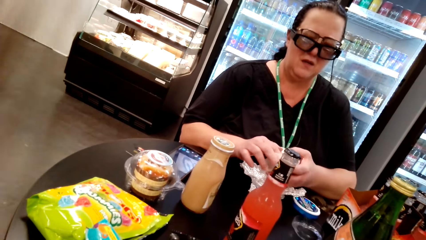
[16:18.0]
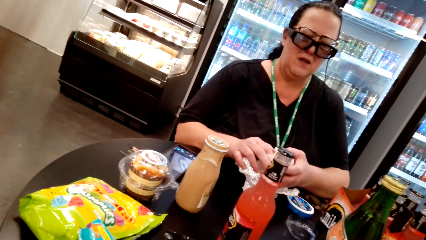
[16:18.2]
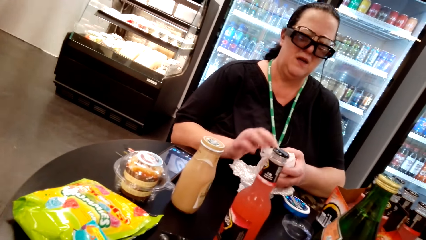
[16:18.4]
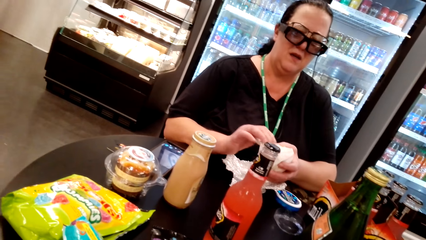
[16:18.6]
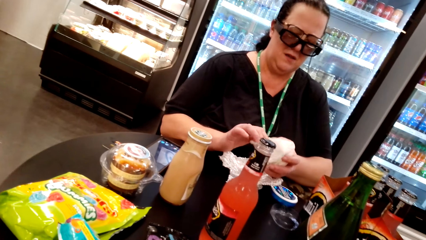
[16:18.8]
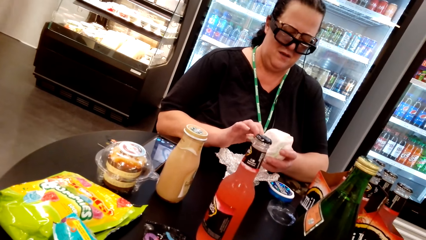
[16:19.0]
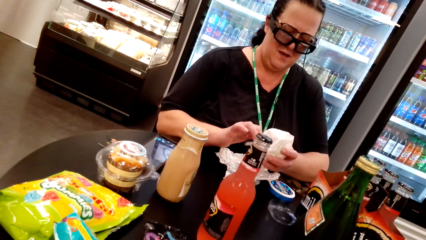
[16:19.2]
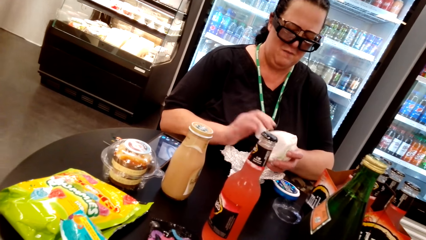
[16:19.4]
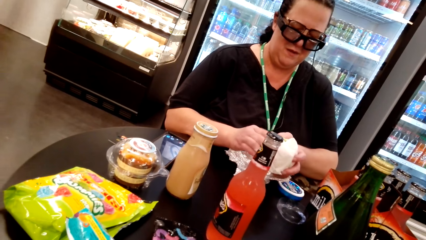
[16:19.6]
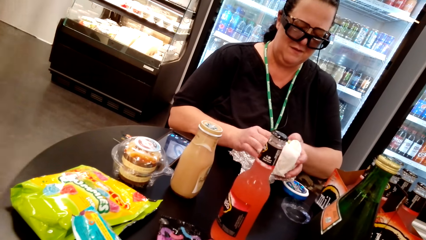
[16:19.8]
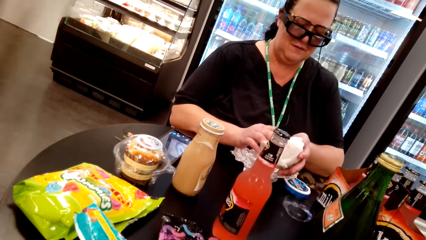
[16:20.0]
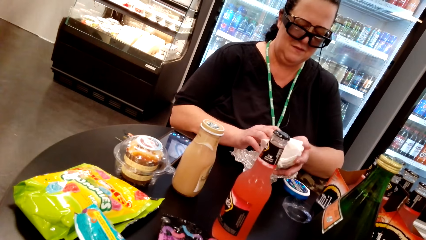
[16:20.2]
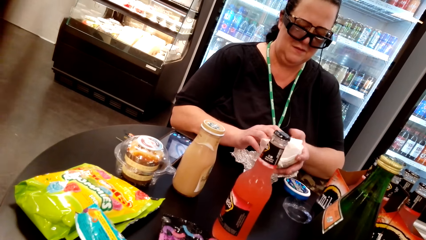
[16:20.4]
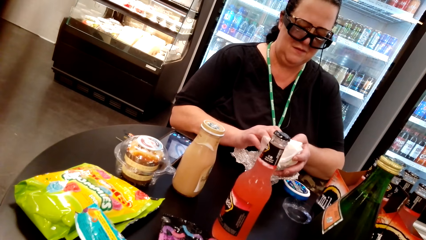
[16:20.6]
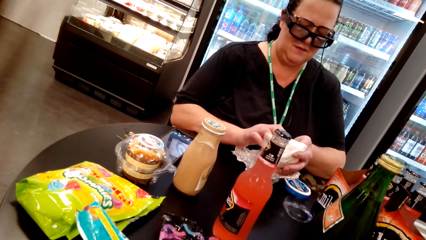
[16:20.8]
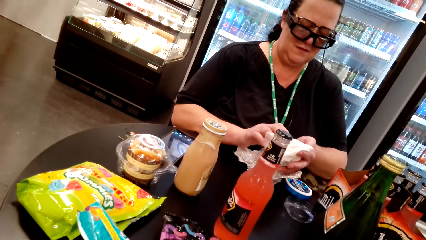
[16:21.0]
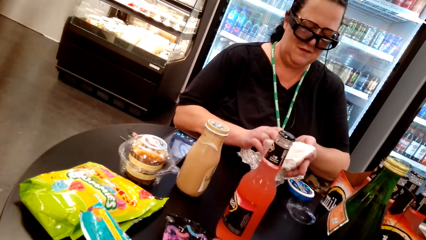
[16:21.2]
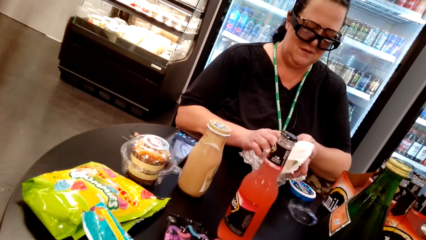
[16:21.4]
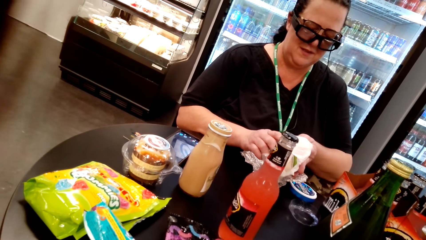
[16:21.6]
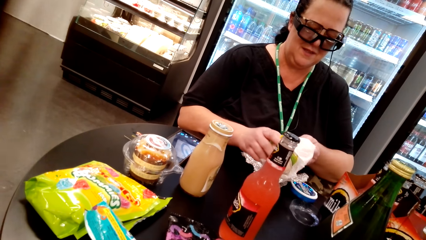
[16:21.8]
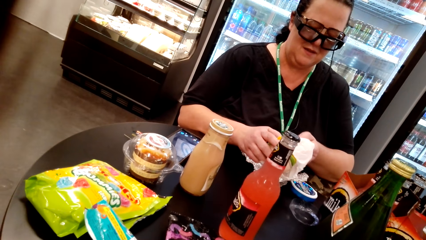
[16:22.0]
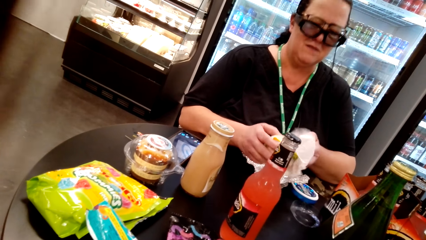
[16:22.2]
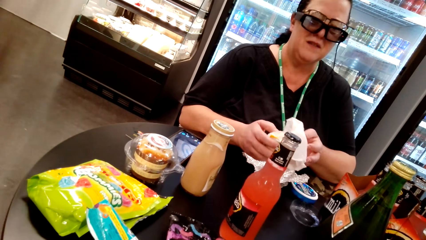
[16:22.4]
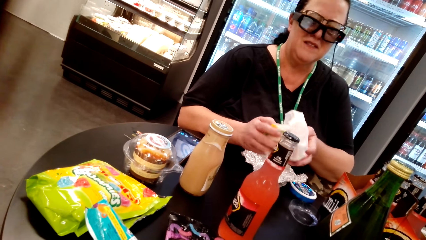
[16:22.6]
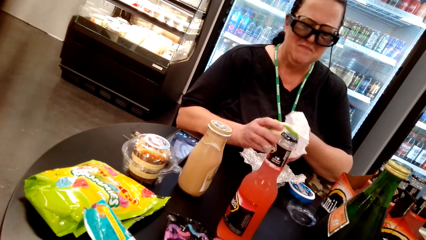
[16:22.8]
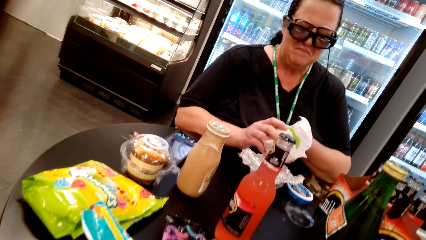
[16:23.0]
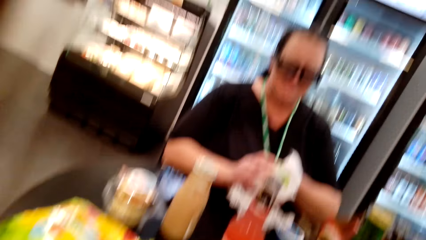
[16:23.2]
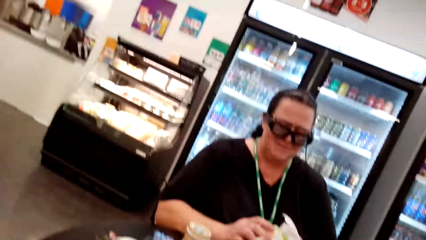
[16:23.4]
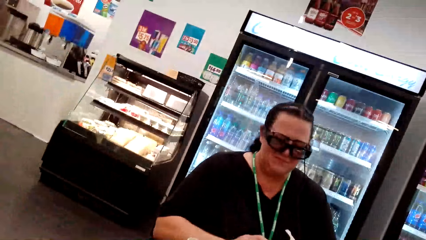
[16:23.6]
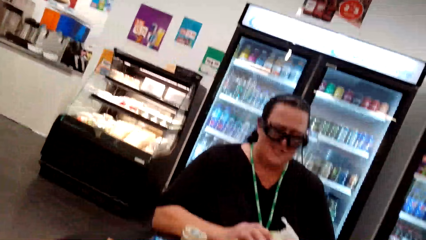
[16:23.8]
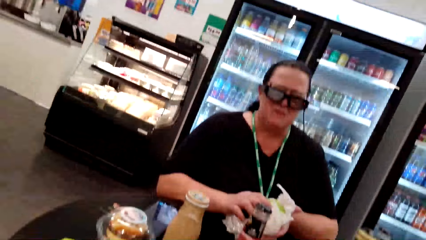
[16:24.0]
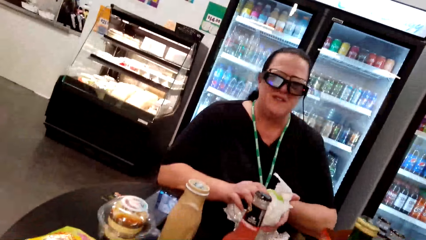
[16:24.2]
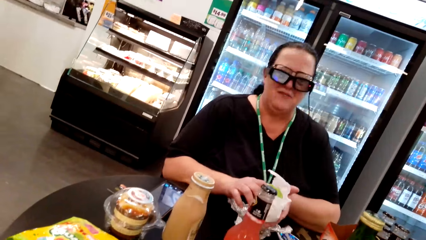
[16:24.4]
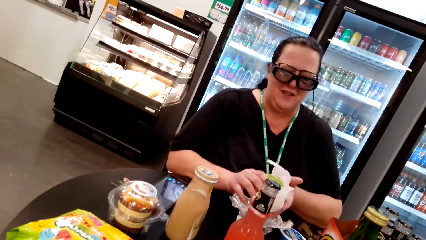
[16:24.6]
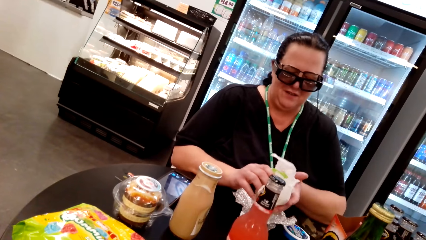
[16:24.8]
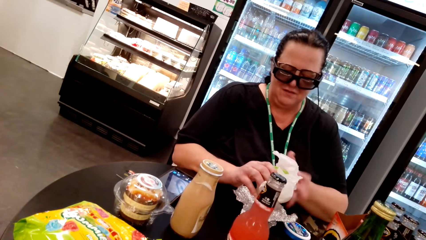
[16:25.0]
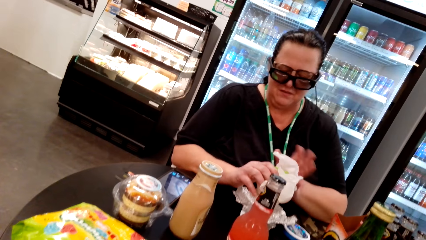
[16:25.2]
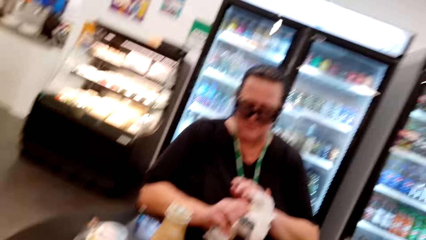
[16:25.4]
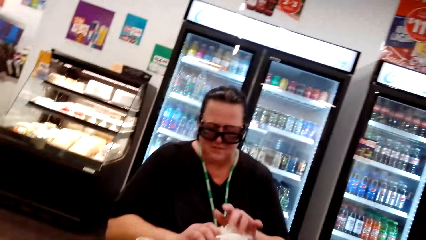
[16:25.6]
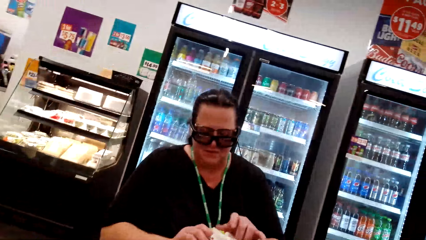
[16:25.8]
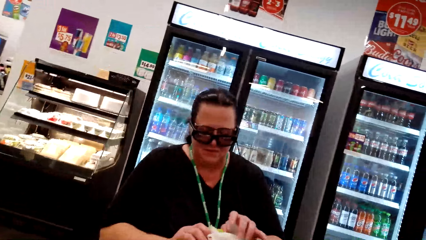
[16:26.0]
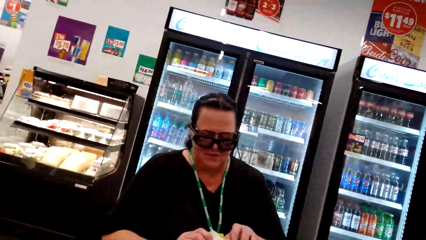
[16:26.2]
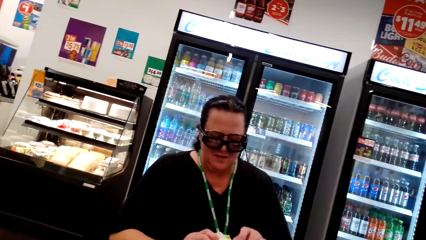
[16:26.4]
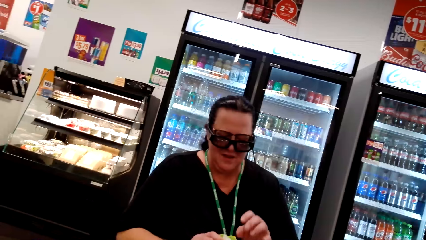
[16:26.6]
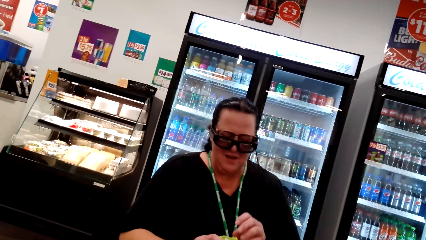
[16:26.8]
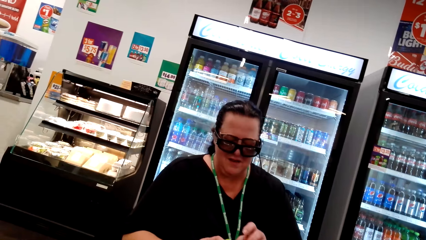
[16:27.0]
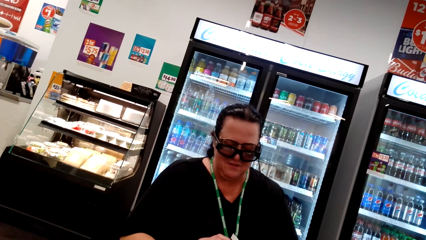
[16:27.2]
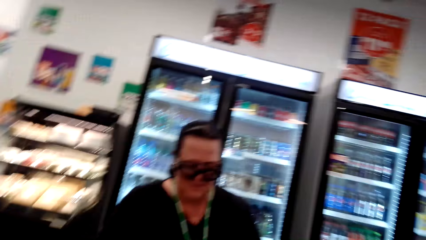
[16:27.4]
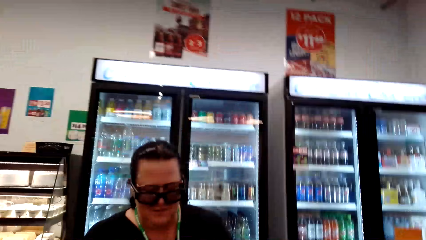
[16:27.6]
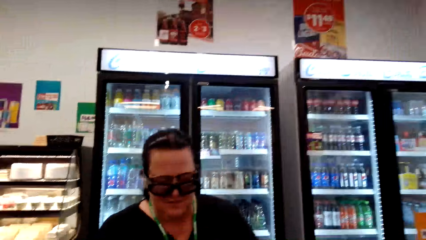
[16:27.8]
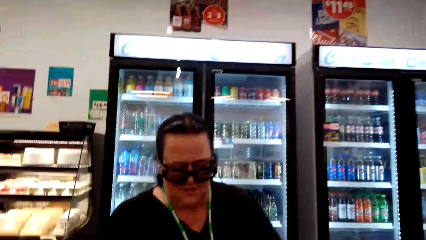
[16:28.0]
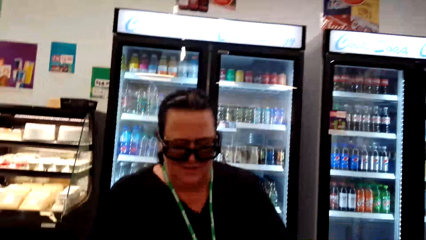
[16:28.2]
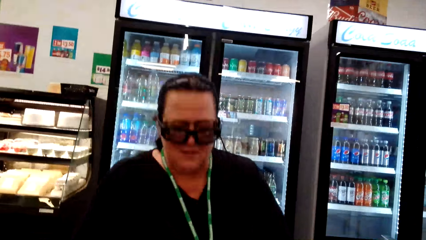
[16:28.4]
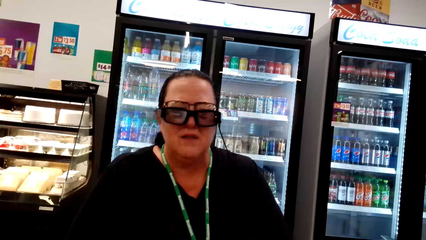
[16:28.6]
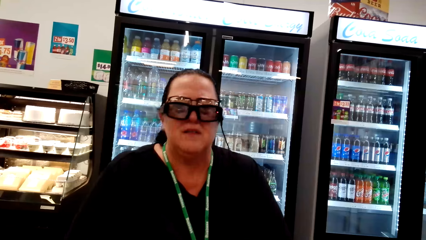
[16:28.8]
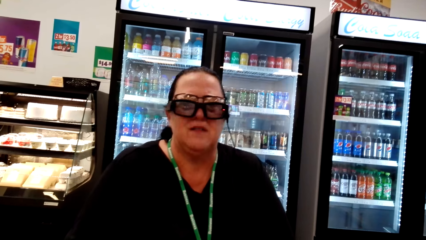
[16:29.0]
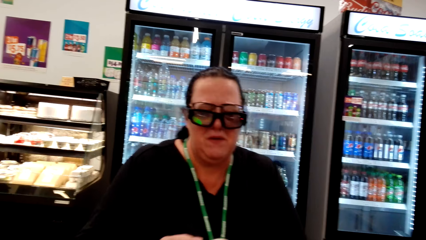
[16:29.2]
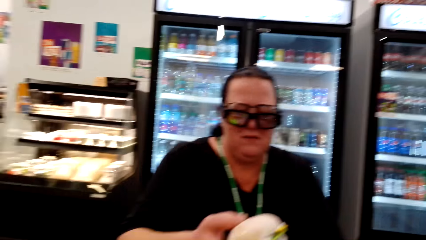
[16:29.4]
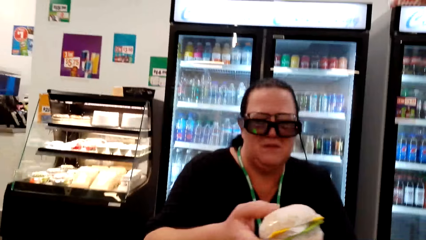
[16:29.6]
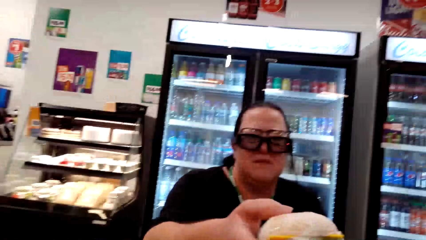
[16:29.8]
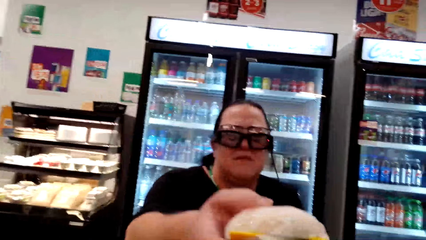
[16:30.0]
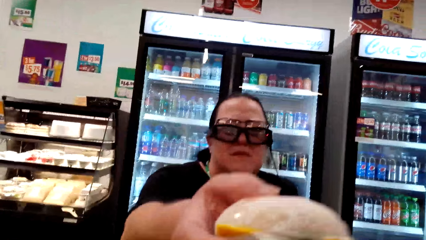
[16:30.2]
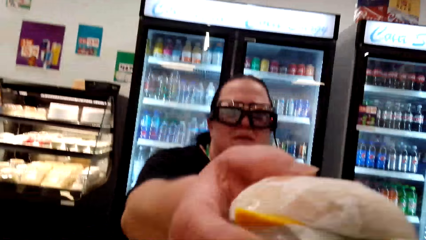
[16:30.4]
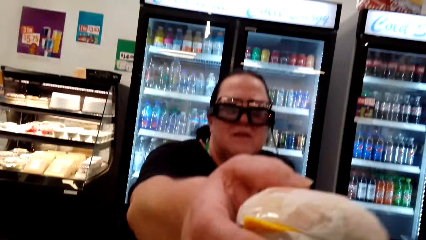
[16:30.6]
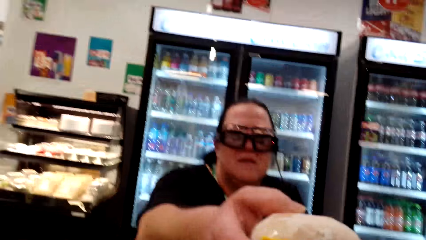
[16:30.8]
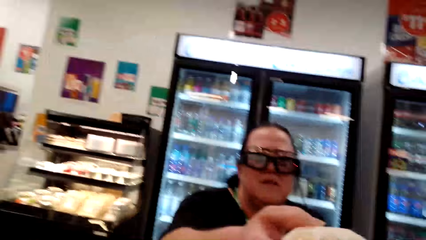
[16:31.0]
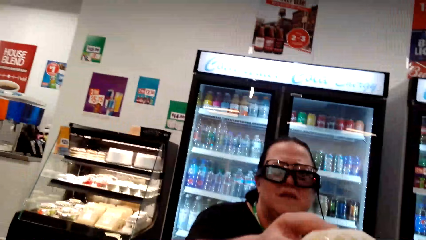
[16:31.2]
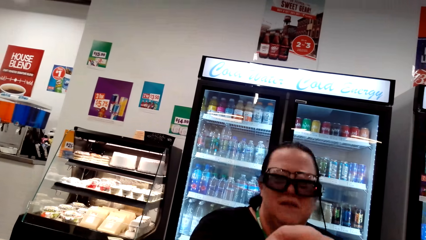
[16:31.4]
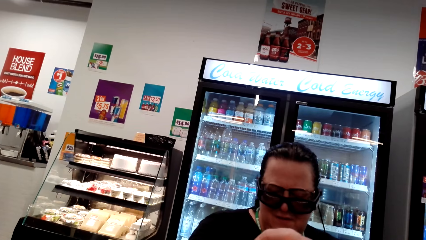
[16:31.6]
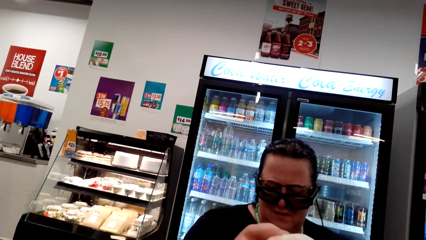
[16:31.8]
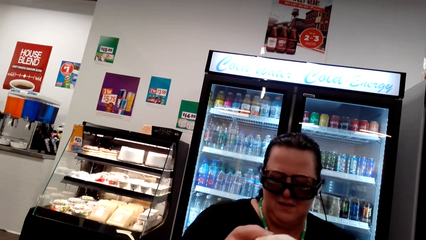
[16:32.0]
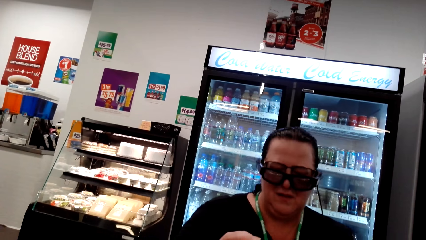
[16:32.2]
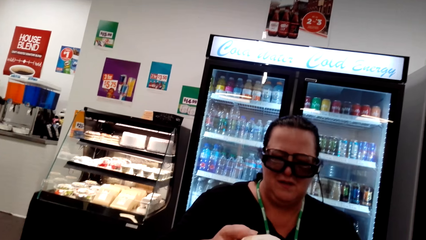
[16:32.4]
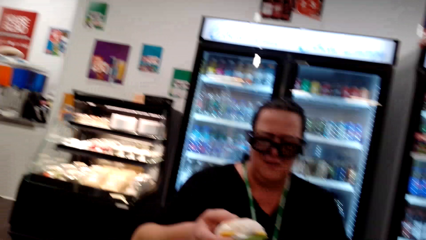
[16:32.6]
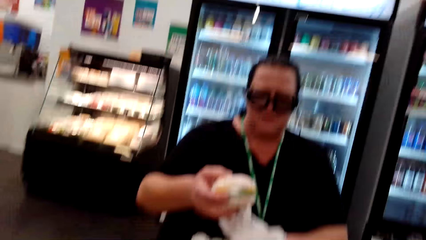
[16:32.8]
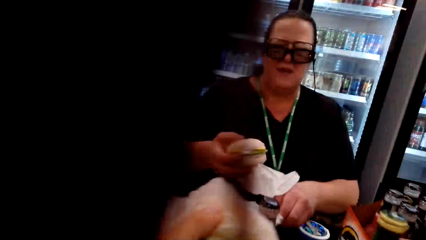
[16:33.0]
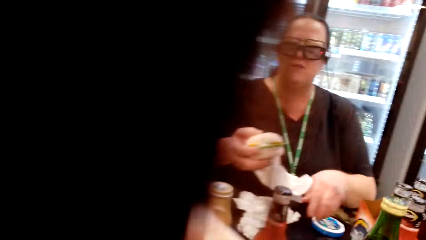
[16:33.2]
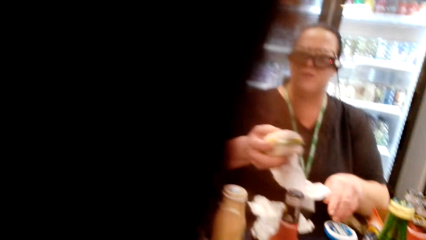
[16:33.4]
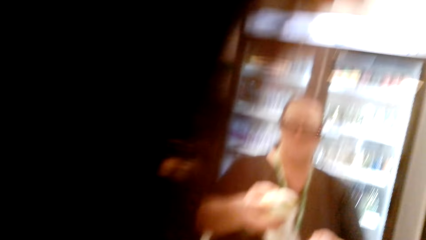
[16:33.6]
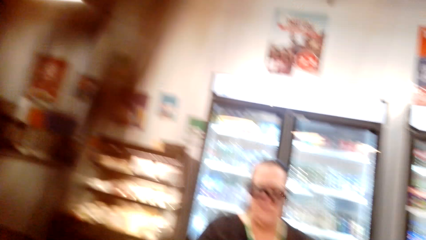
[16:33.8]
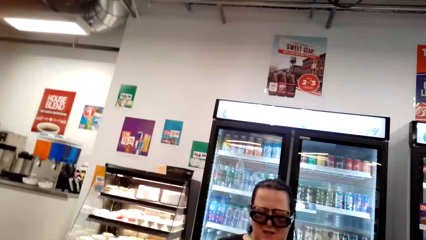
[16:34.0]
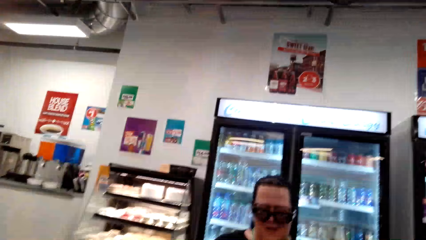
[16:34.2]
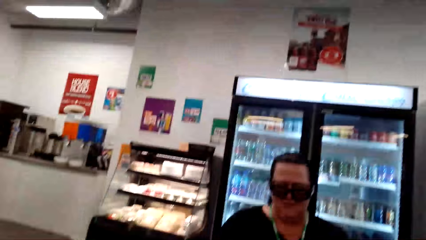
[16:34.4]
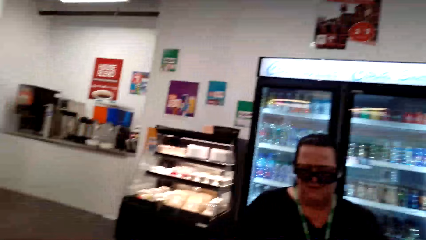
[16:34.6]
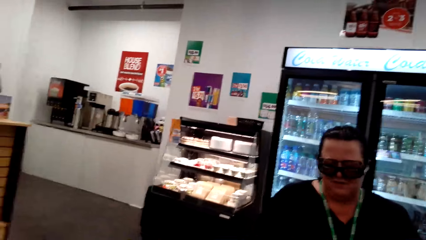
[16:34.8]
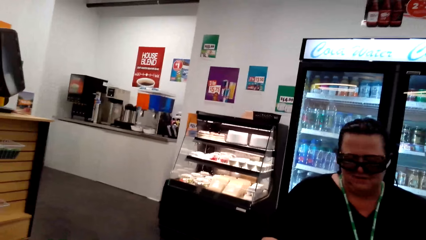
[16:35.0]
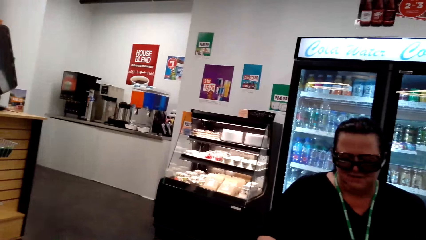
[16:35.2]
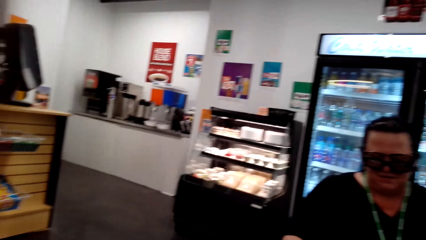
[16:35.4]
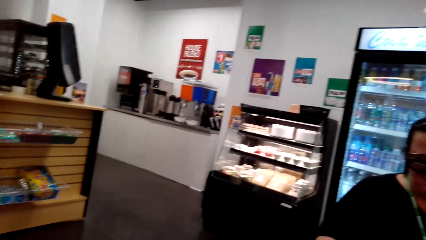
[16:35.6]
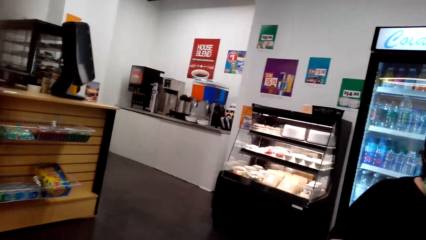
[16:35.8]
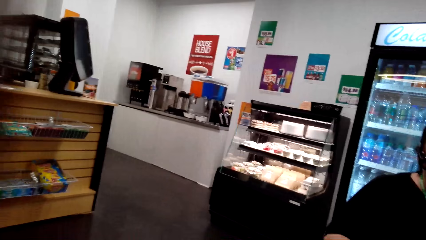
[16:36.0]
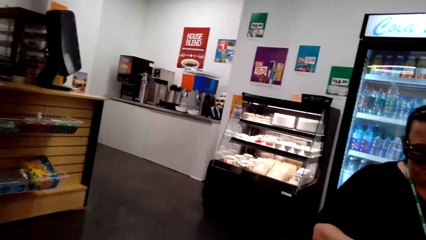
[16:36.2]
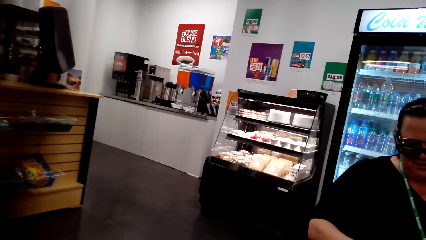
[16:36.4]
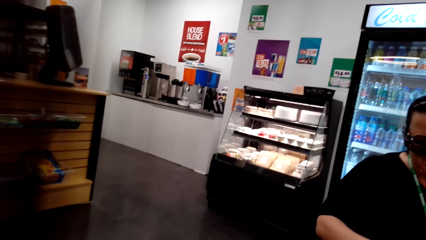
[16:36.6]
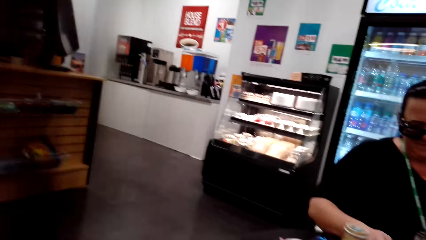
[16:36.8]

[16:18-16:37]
A woman holds something. The camera wearer looks around the shop. They converse with the woman. The woman lifts her head up. The woman lifts the serviette carrying something. The woman gives the camera wearer something. The camera wearer converses with the woman. They look around the shop.
